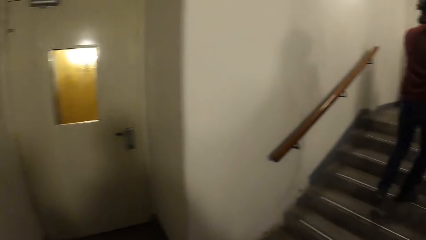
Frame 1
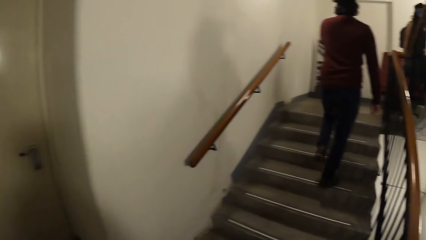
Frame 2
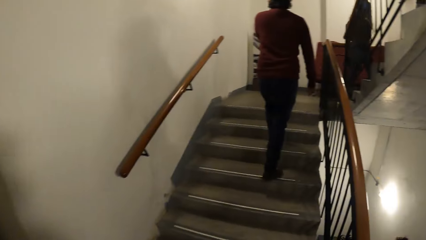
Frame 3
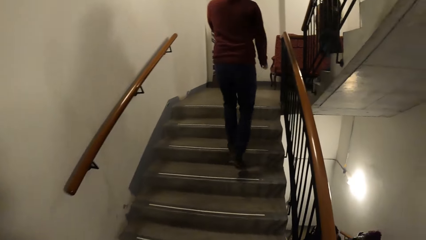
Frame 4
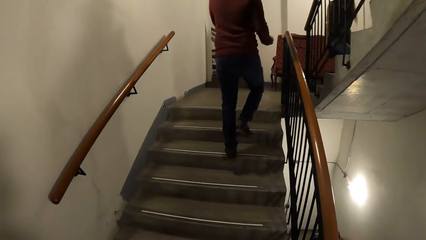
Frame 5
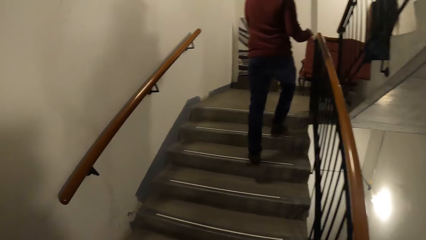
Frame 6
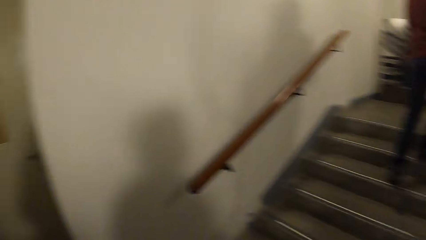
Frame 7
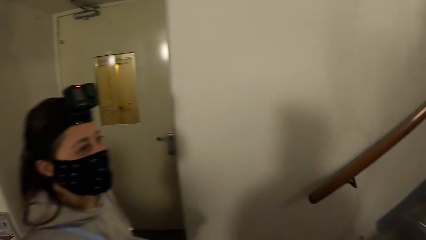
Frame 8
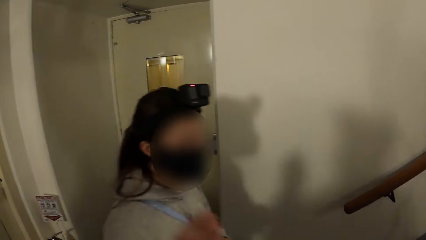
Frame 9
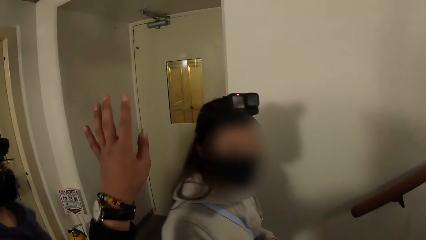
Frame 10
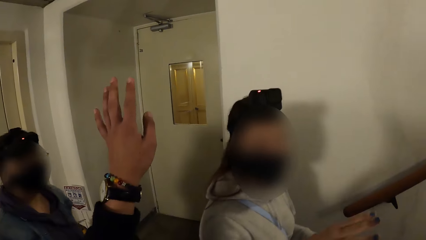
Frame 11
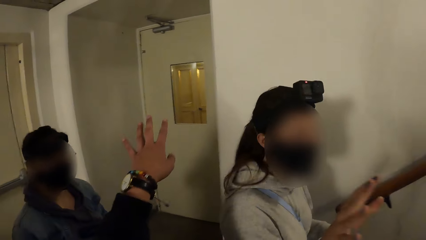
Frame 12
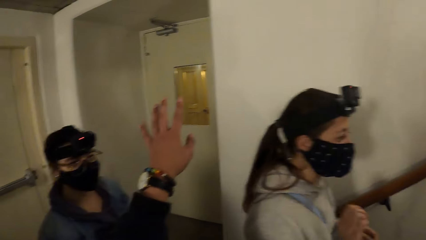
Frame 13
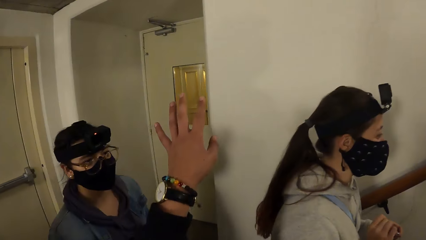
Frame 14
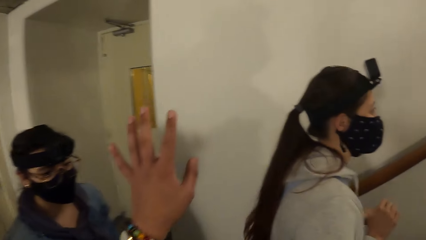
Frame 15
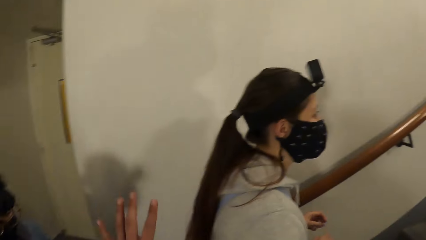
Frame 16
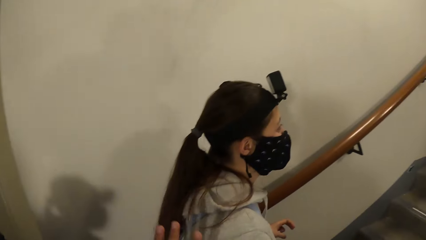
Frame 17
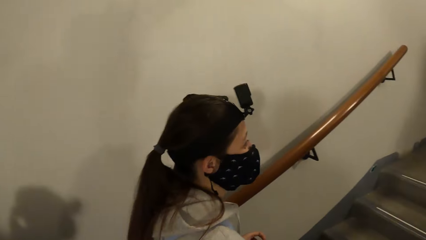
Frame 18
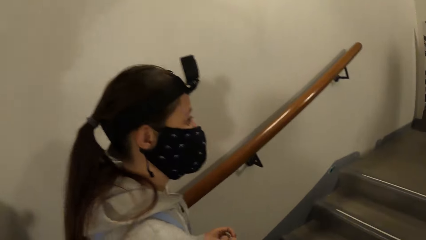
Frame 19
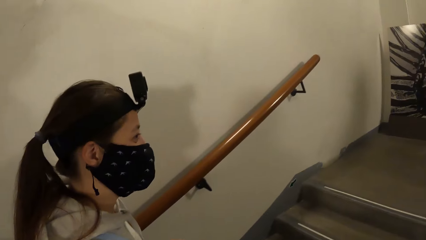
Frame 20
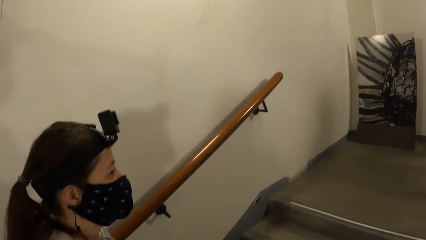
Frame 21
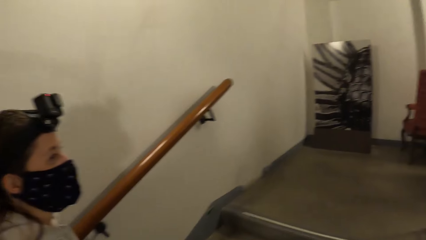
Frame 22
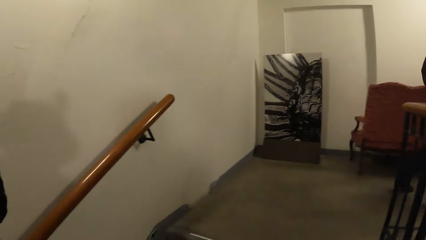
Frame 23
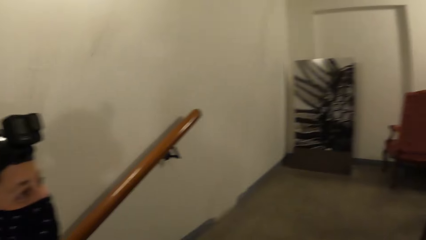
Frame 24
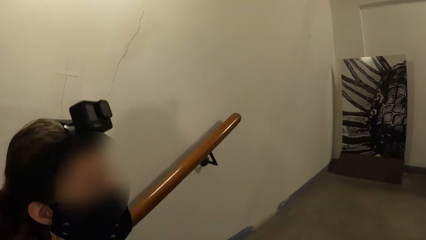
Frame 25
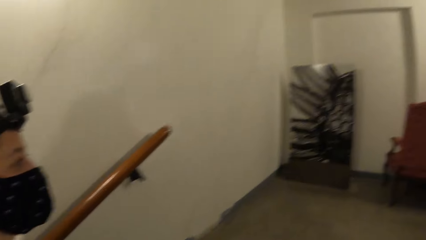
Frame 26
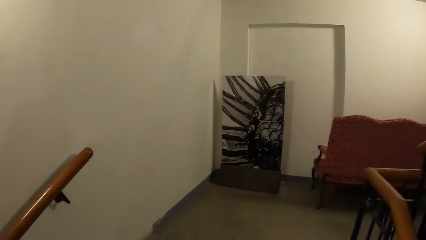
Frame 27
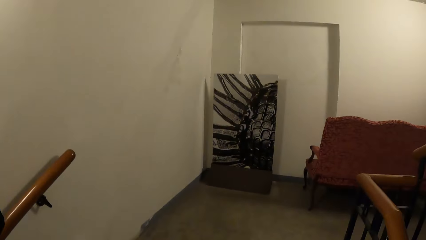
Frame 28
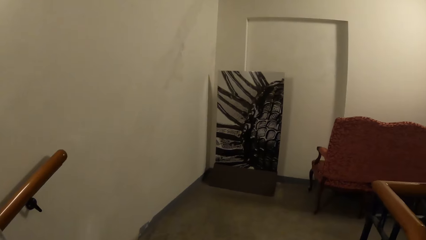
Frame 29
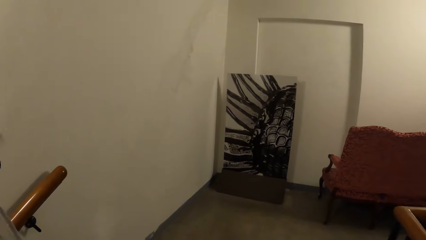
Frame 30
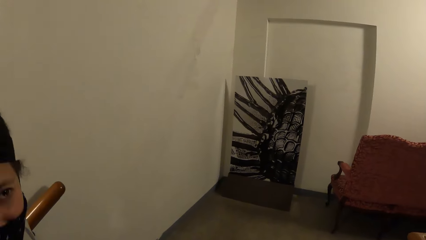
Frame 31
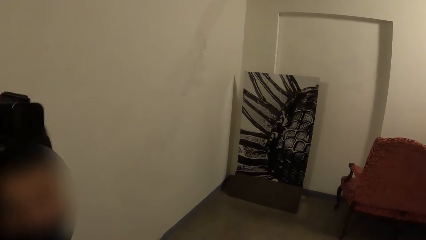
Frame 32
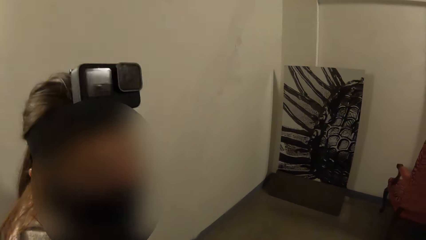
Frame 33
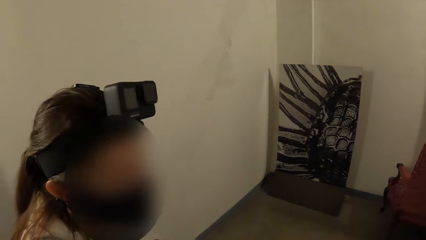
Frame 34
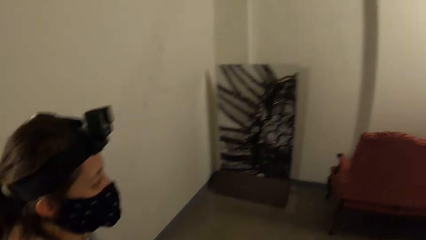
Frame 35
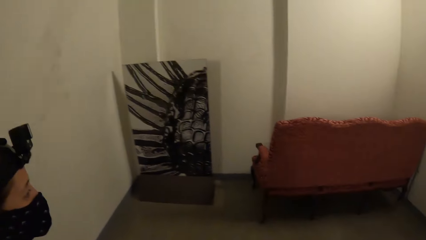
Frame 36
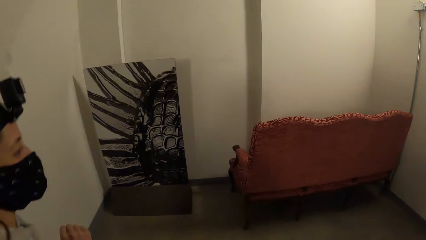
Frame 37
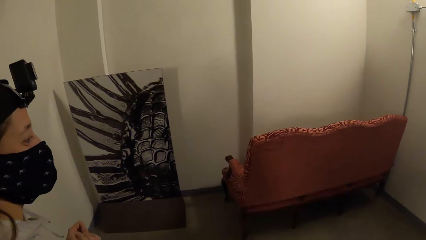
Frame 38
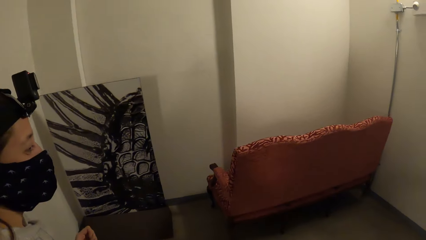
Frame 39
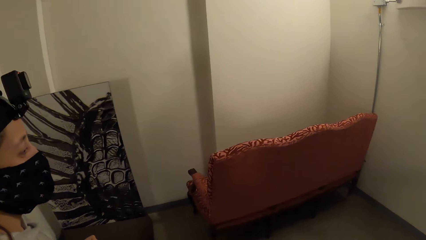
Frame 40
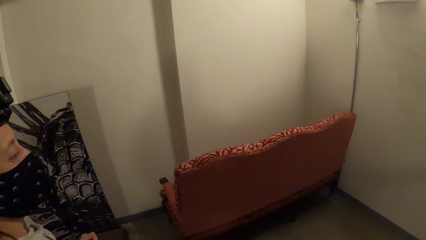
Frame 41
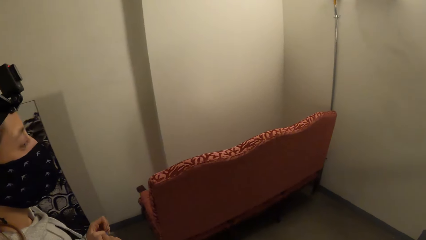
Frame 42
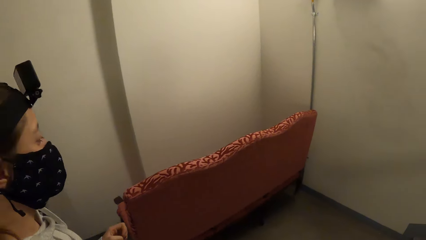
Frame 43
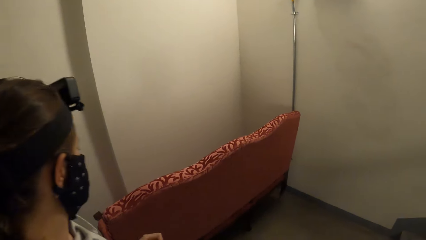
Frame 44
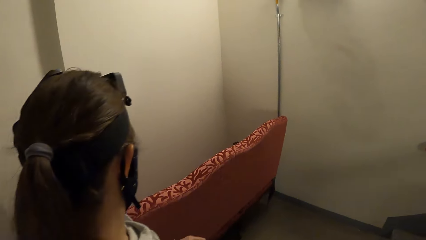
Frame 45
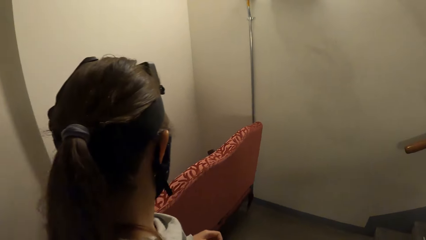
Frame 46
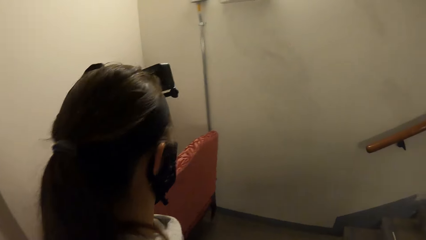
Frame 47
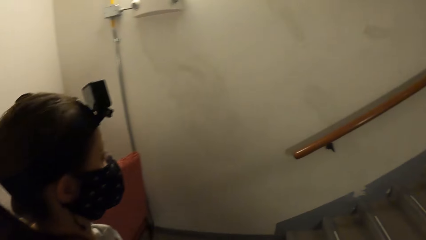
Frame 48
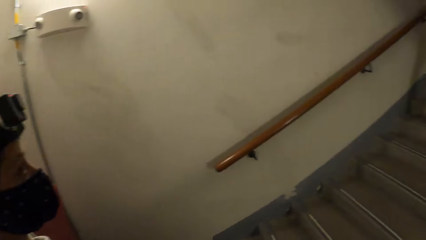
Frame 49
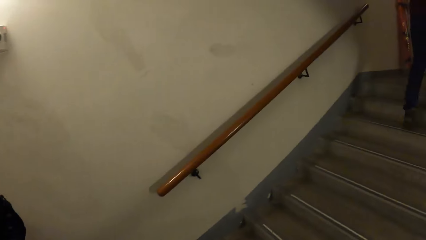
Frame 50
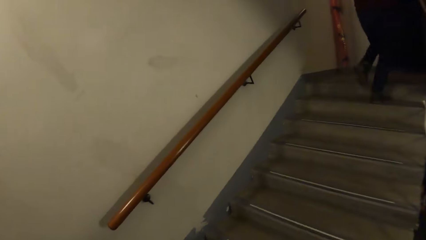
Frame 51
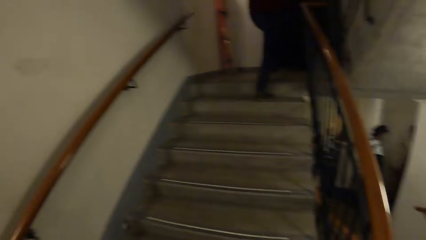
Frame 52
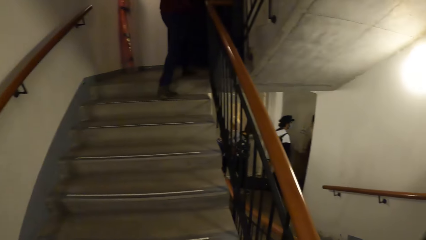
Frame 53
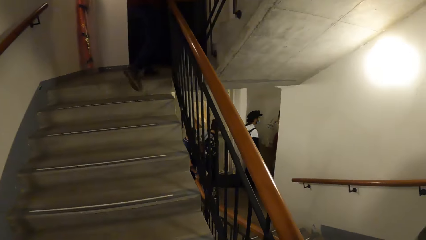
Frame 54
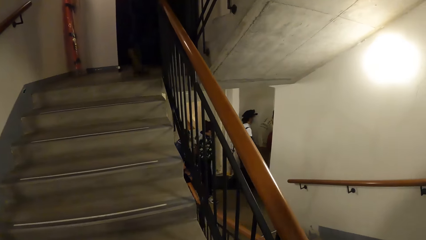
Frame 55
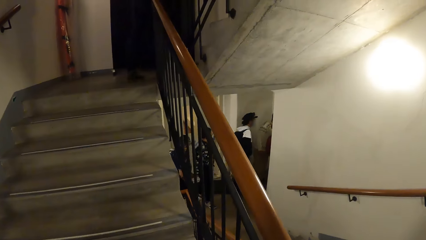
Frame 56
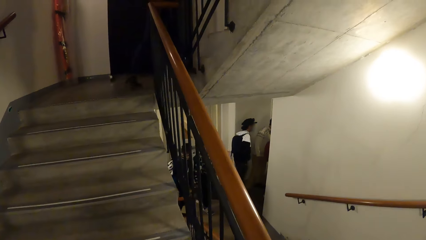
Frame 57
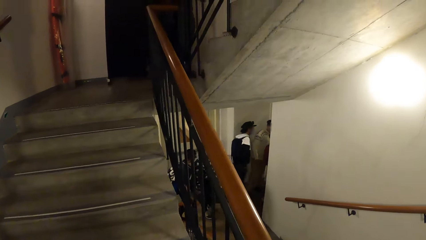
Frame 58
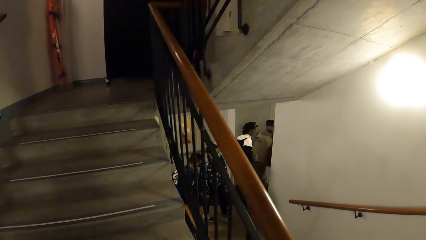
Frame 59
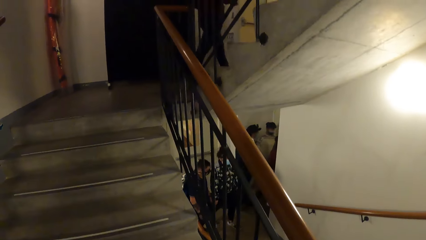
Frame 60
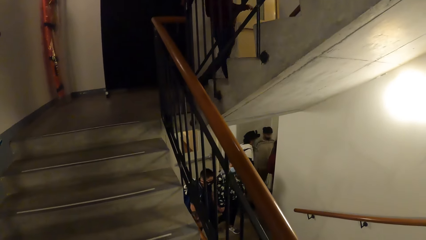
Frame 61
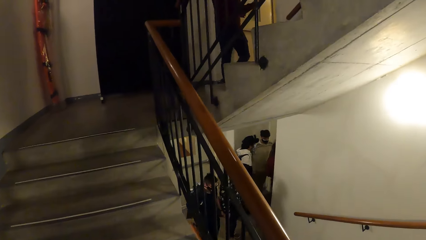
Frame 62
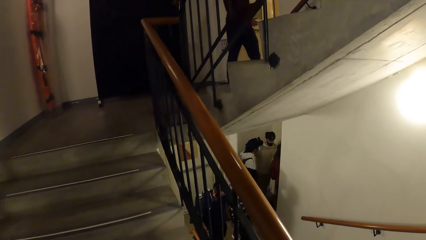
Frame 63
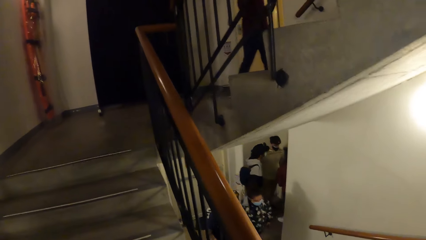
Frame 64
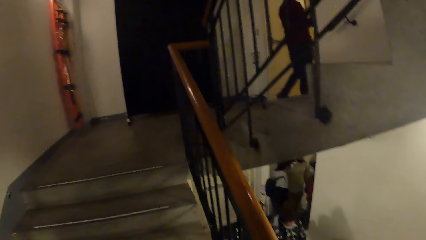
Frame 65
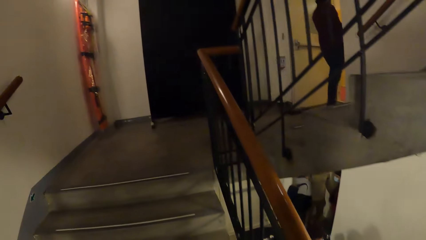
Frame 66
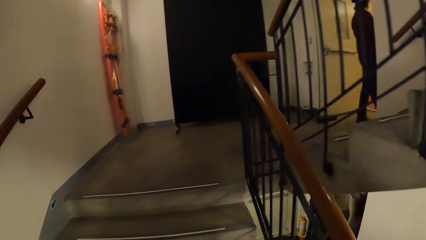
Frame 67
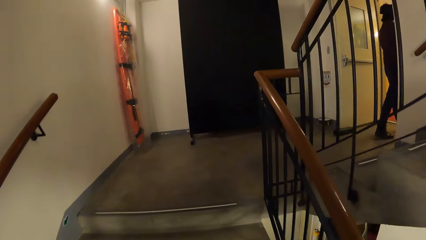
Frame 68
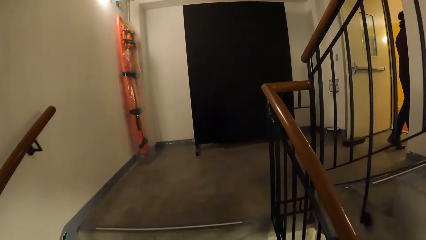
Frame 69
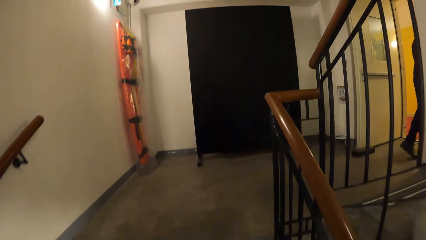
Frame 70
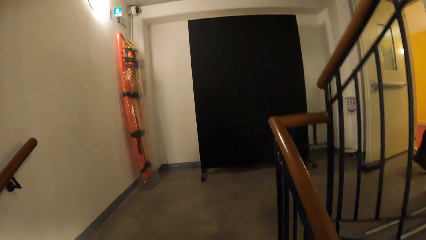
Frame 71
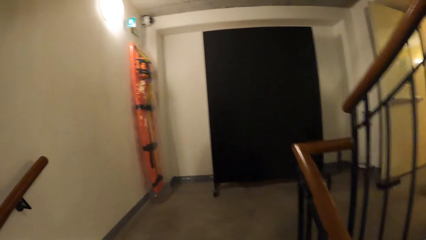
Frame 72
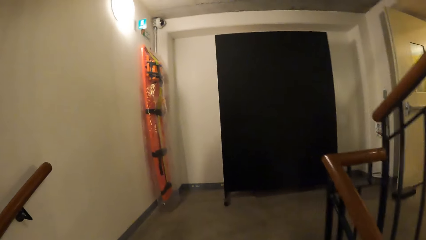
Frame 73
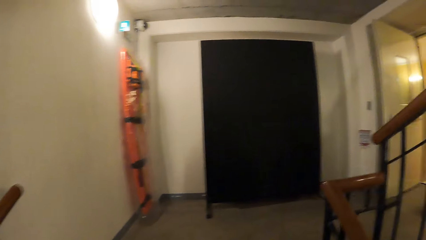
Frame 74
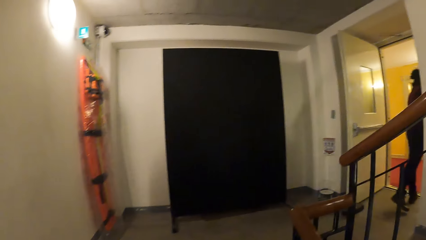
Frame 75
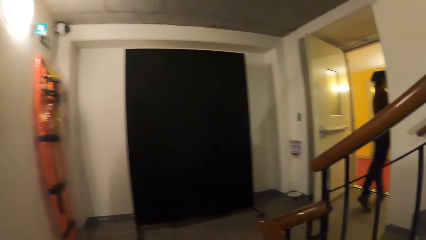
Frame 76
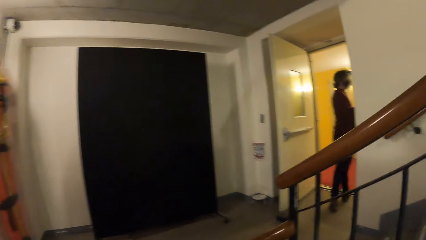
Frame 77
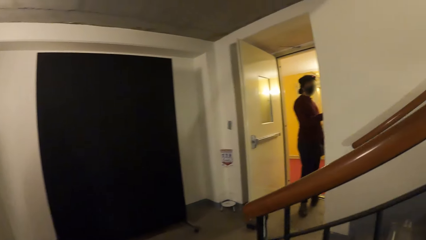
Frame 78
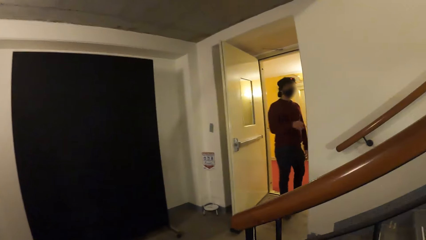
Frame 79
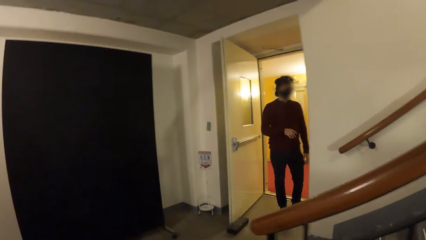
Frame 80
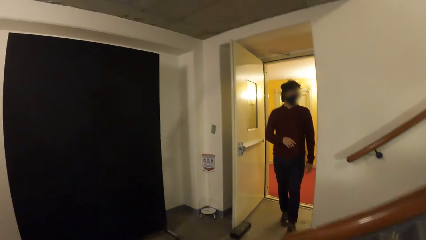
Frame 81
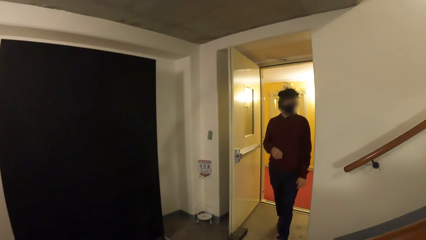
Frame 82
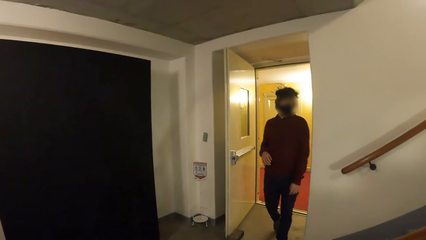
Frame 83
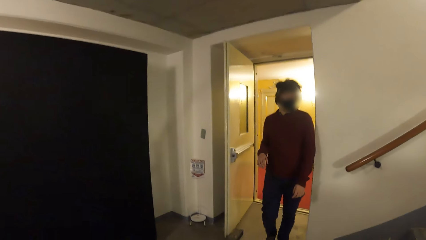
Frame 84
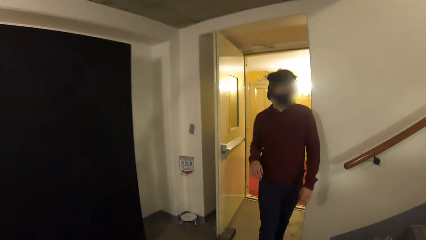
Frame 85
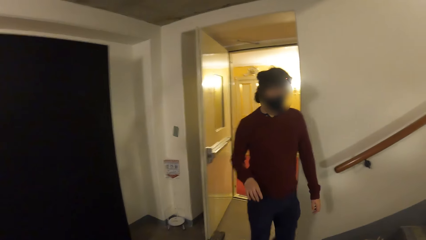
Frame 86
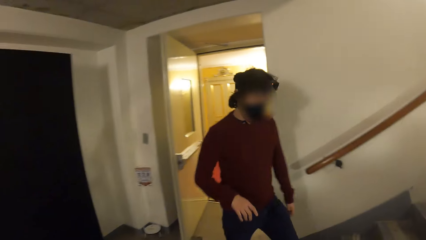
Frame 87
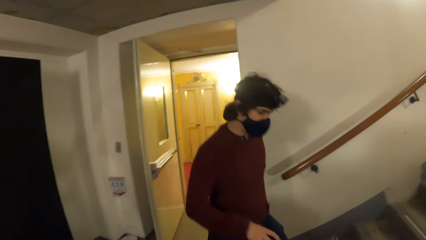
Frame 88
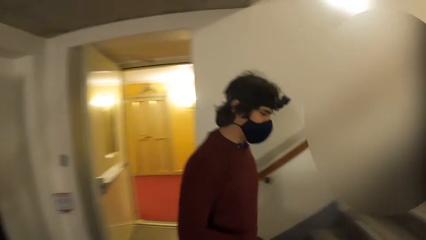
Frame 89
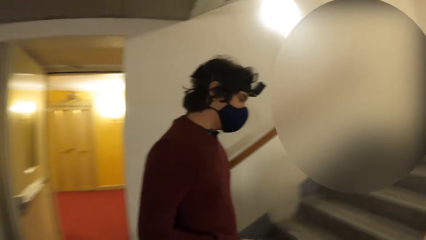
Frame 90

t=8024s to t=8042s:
The camera wearer does the hand gesture. A man checks the room.
